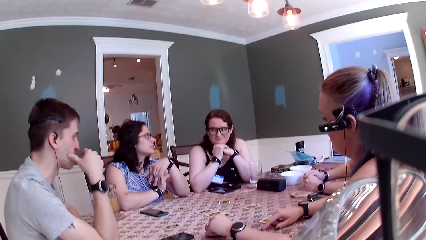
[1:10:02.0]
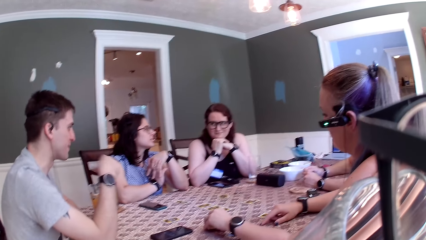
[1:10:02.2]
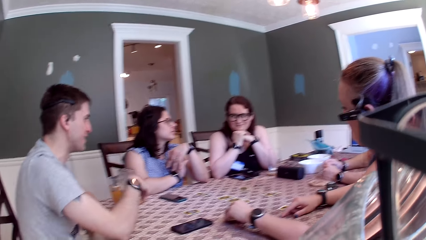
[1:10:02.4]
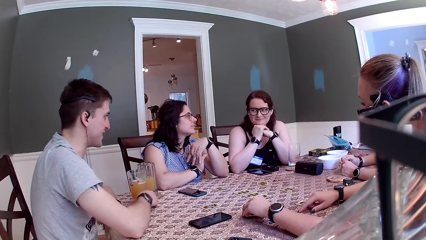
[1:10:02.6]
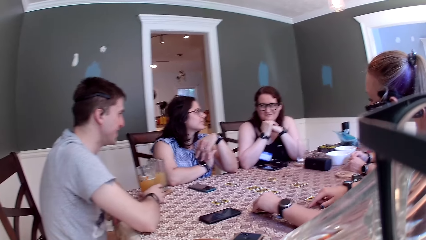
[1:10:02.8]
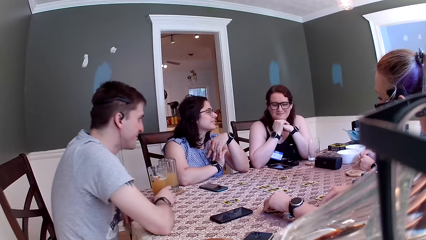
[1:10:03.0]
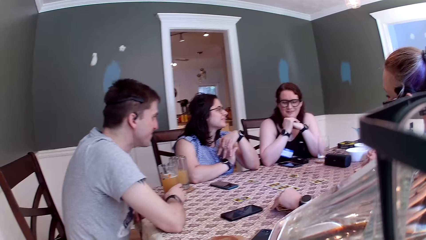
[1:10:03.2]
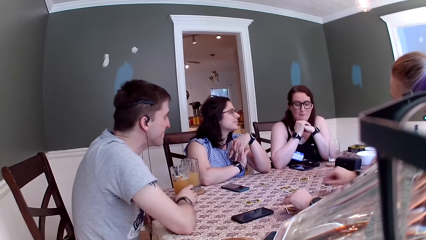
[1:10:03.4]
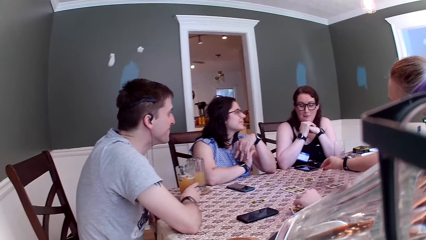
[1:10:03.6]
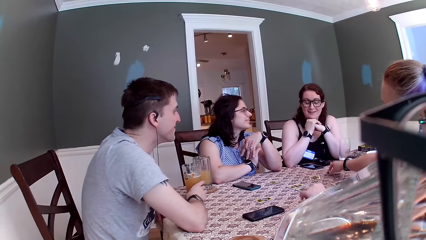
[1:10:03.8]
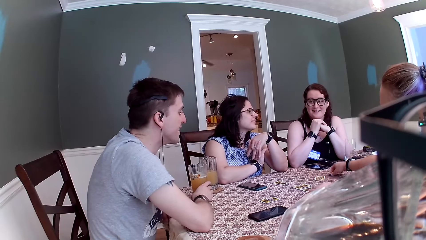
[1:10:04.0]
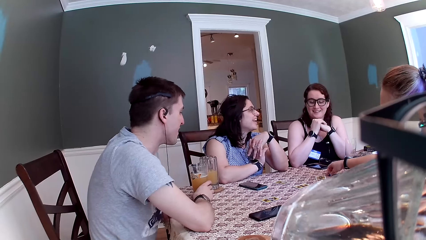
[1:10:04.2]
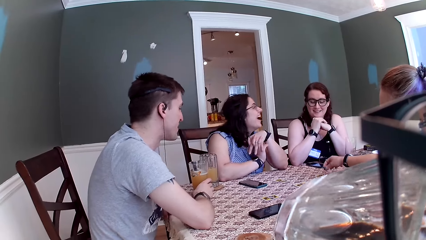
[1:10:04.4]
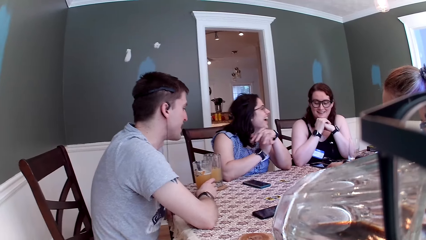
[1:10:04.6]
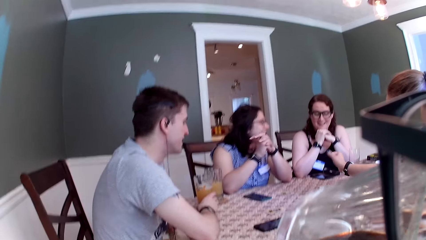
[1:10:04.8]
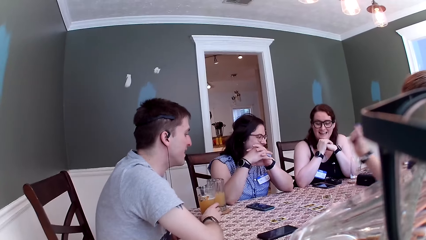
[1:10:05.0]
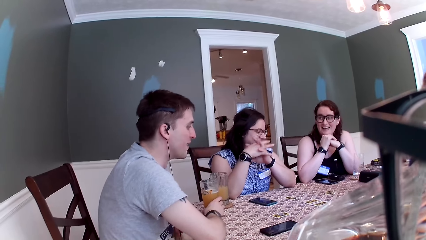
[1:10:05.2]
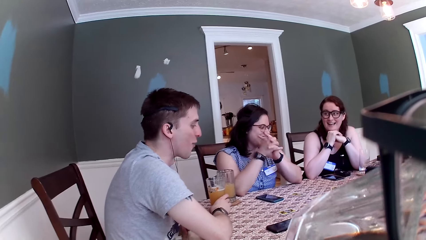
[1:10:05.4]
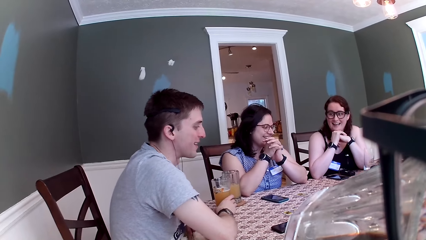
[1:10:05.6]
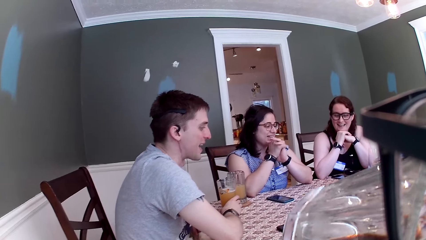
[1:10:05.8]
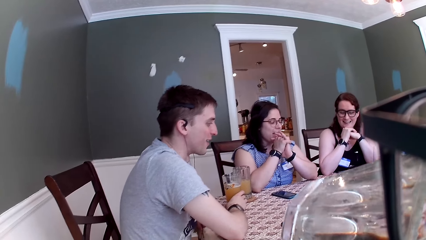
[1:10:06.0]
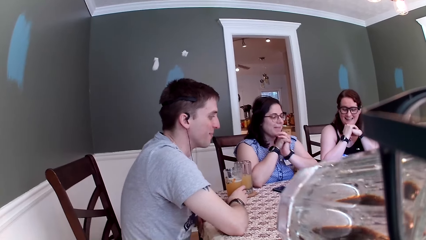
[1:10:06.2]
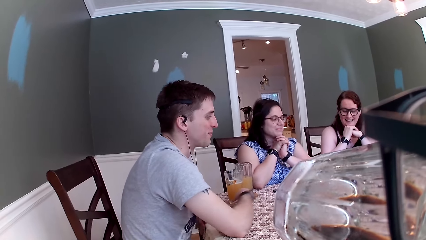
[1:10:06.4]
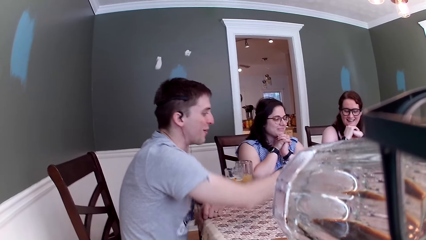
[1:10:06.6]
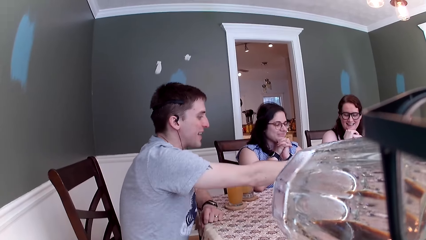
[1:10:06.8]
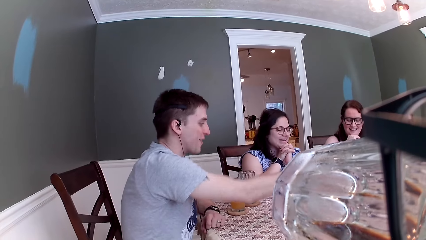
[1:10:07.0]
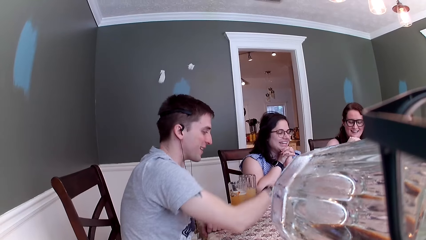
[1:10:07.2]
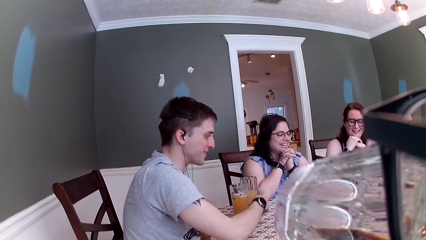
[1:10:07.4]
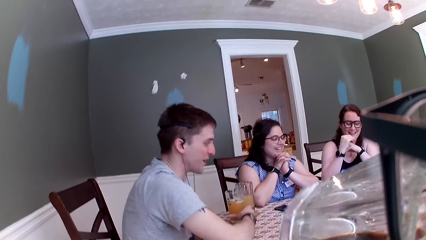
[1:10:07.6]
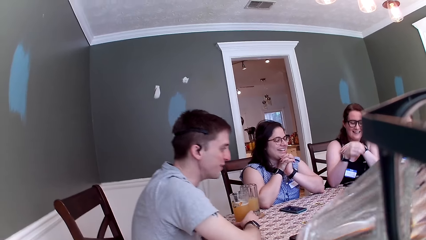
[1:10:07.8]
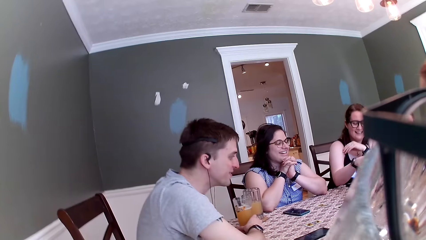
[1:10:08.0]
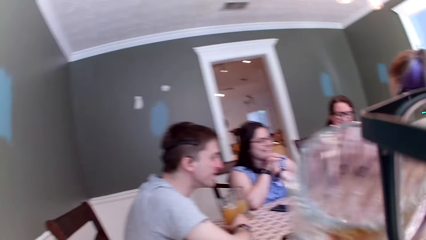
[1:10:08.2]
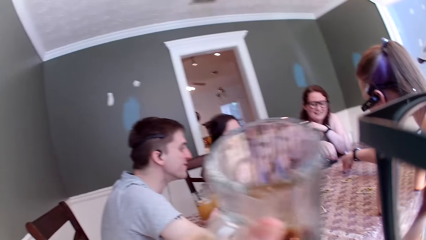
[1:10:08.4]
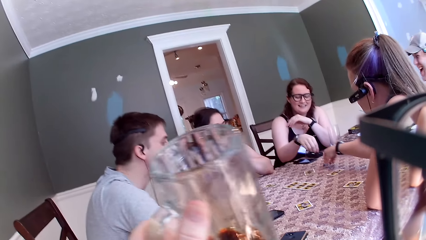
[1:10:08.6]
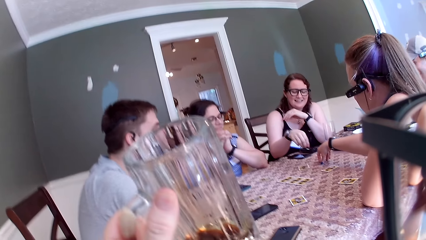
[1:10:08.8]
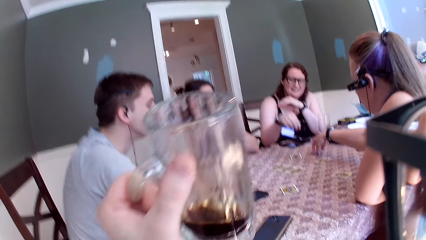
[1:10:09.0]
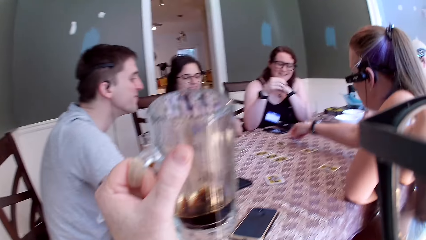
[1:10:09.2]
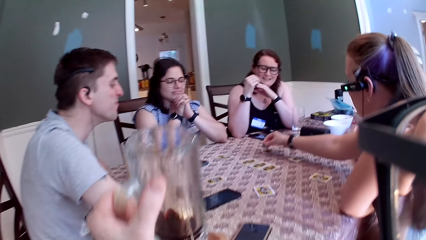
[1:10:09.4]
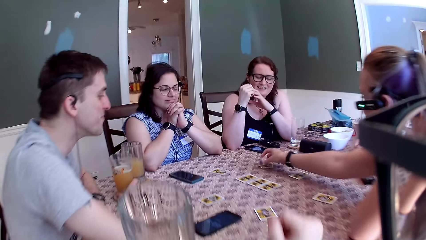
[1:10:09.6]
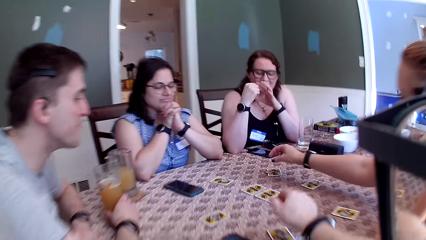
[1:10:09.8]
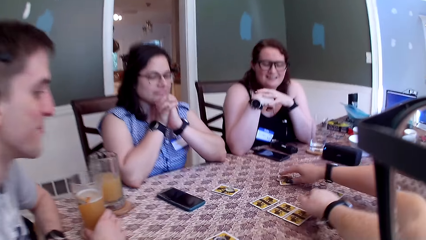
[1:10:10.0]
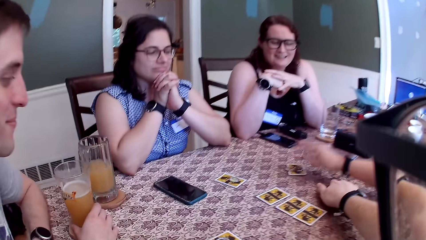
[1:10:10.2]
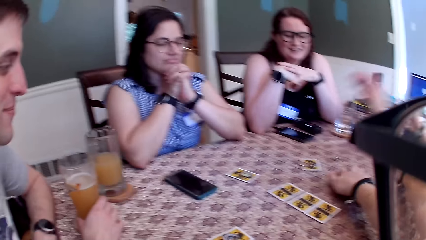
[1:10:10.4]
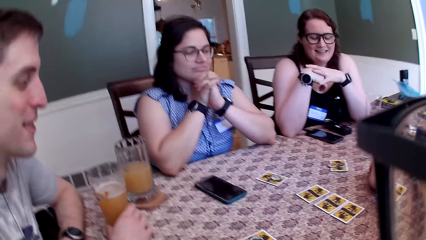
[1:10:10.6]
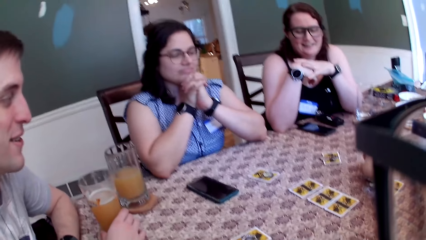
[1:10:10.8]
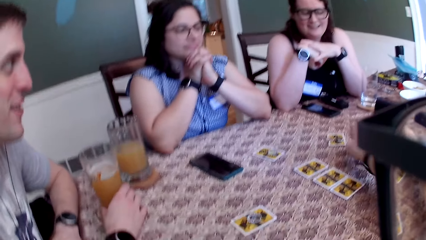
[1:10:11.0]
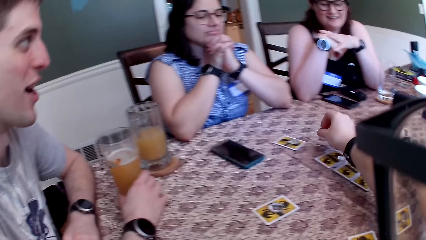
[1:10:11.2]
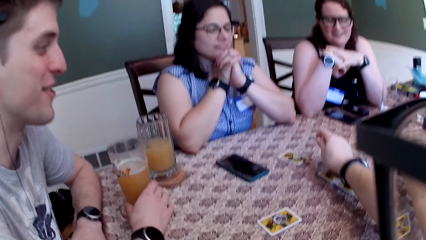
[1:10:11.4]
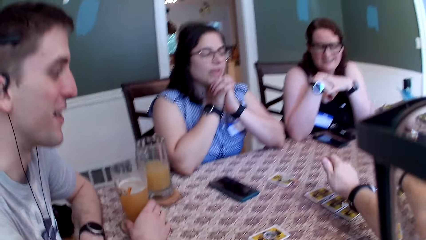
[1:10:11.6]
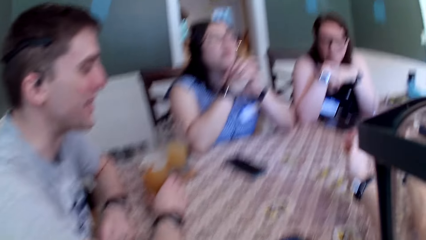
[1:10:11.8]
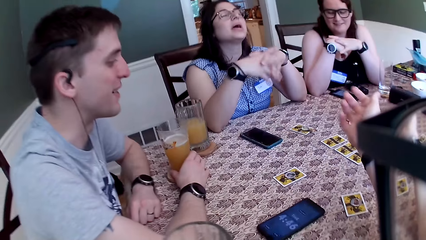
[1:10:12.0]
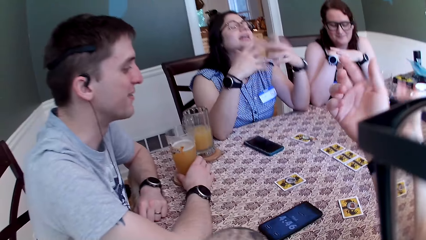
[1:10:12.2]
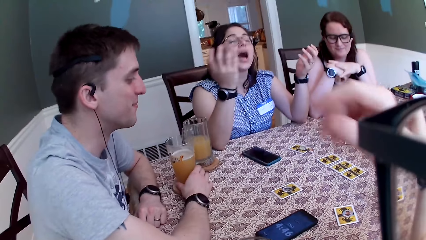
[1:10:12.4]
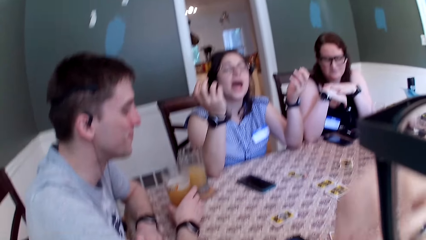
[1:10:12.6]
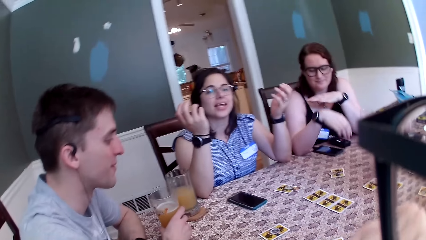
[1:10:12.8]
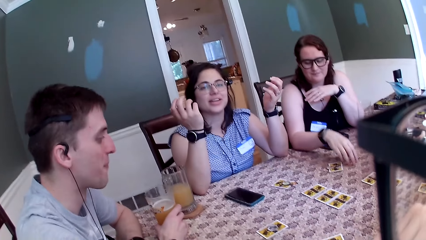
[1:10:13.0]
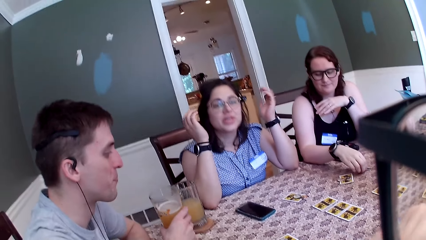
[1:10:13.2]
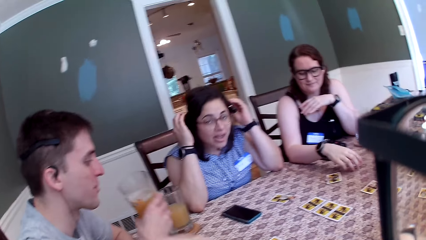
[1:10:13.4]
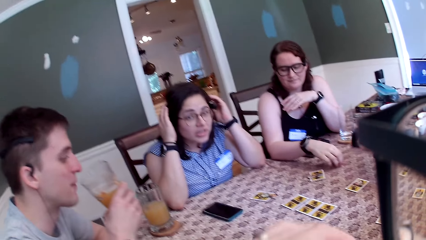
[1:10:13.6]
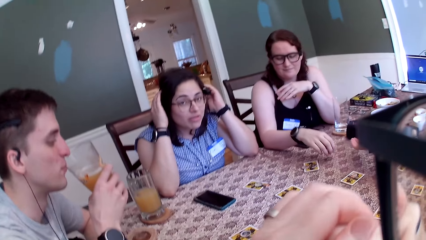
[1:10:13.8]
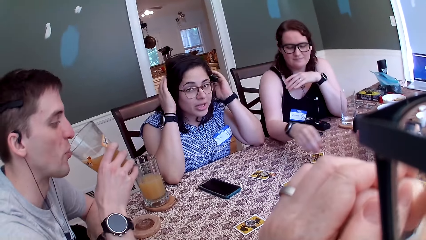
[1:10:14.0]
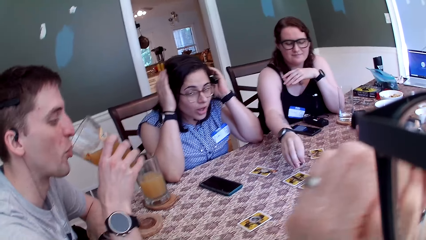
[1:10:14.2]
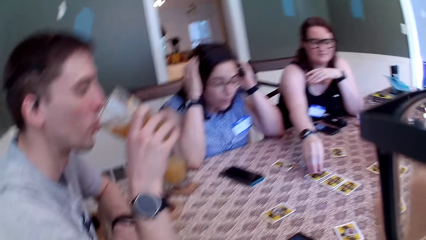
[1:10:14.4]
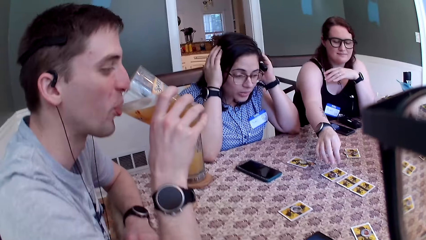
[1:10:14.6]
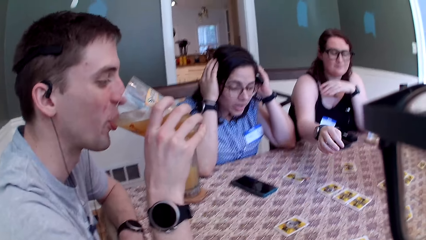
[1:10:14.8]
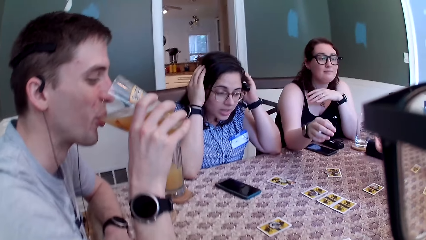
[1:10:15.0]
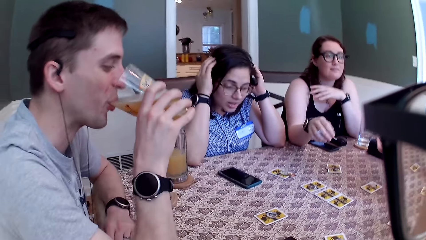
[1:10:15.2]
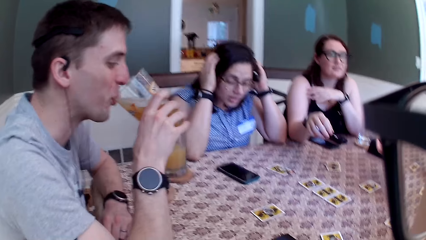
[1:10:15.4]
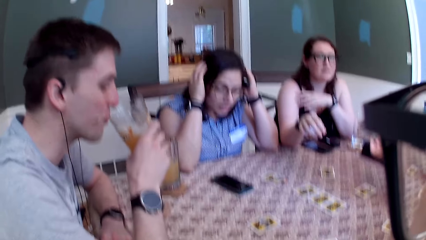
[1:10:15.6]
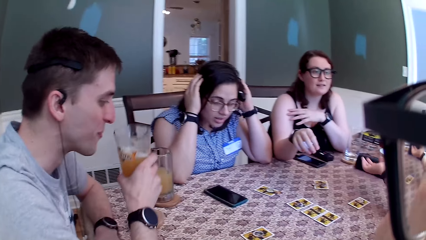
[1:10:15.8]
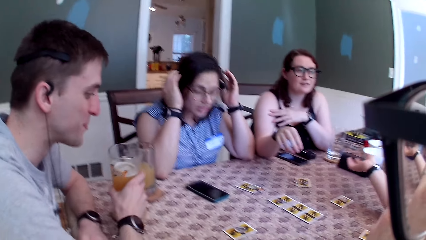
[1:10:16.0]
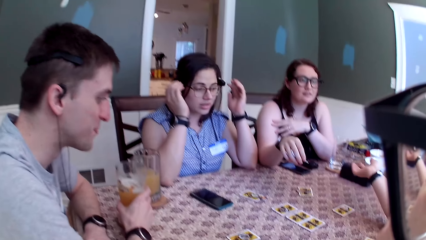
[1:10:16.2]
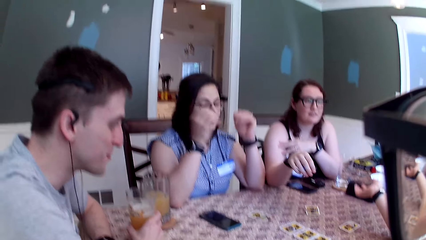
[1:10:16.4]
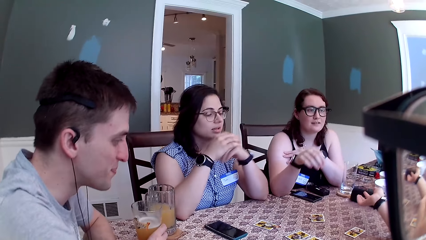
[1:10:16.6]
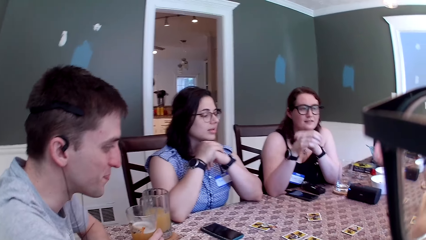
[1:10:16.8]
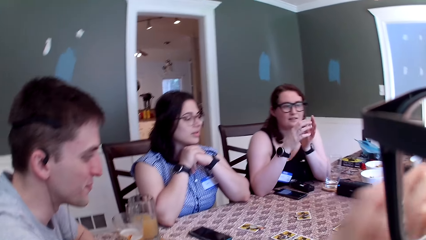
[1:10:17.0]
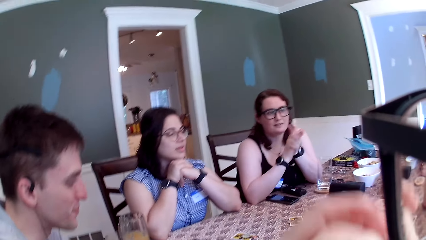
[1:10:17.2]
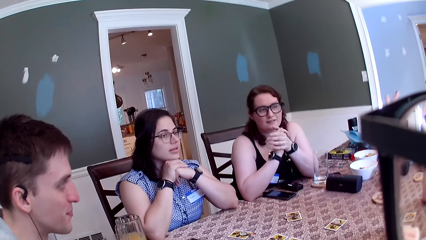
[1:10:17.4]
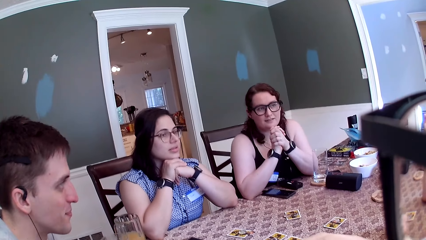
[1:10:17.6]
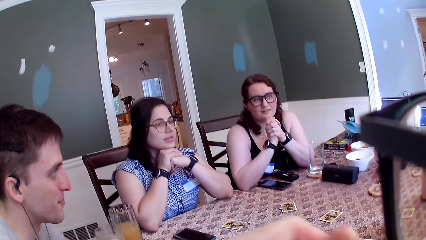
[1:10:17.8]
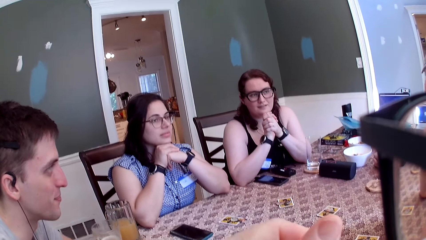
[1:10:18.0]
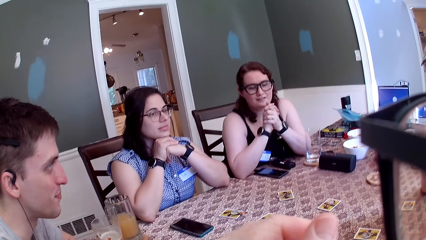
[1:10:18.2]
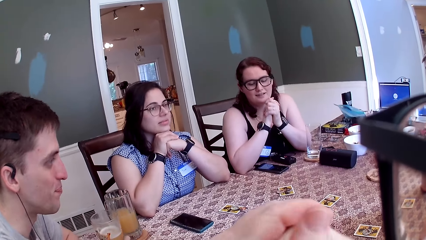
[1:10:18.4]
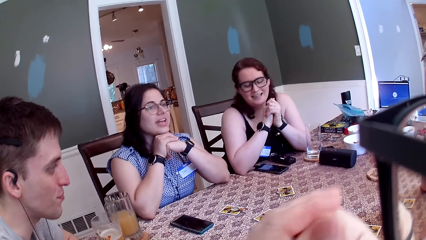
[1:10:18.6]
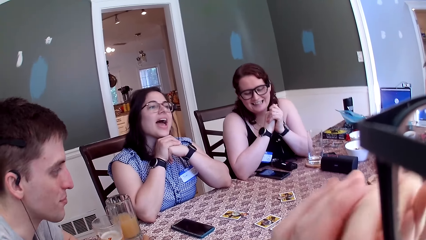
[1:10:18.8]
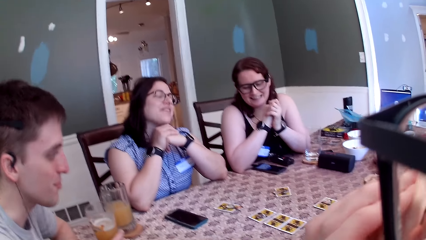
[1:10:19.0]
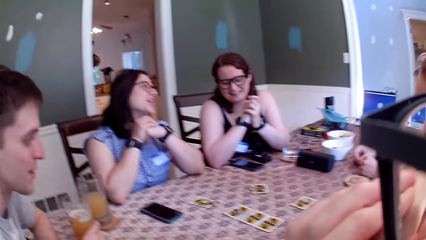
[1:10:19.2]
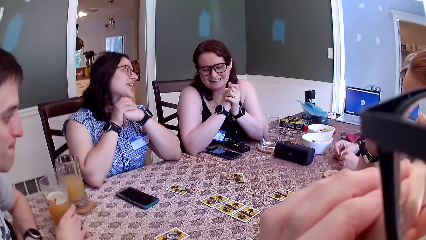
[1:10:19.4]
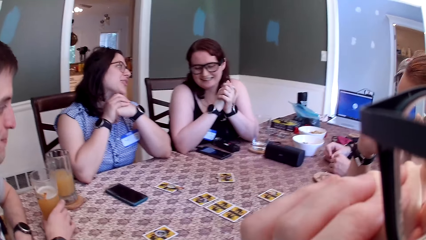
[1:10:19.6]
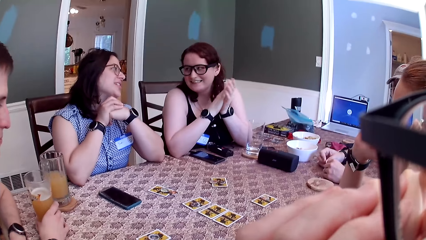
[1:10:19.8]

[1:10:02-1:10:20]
The camera wearer drinks from the glass of wine in her left hand. A woman moves a card on the table with her right hand. A man holds a beverage glass. The ladies play the card. The man holds the glass of juice on the table with his right hand. The camera wearer drops the glass cup of wine on the table with her left hand. She, the ladies and the men dialogue in a restaurant. The man picks the glass of juice from the table with his right hand. Another woman places a token on a card on the table with her right hand. The man drinks from the glass of juice in his right hand. The man drops the glass of juice on the table with his right hand.
